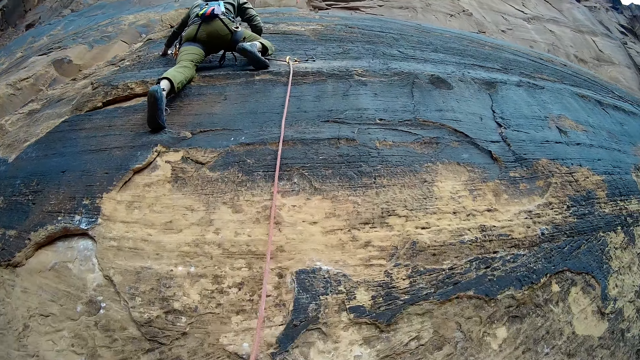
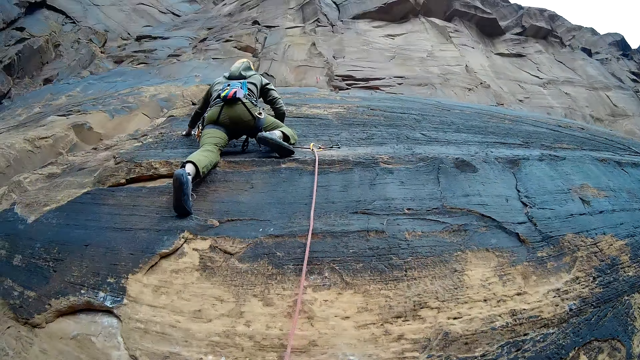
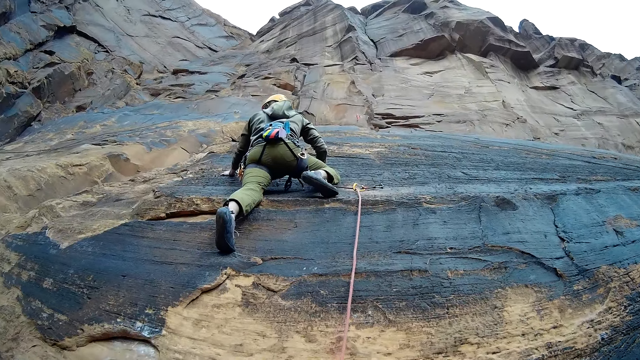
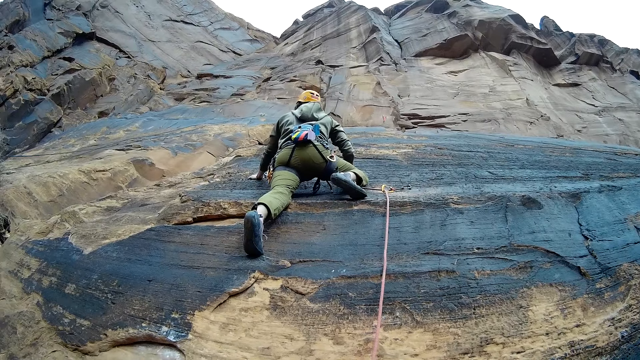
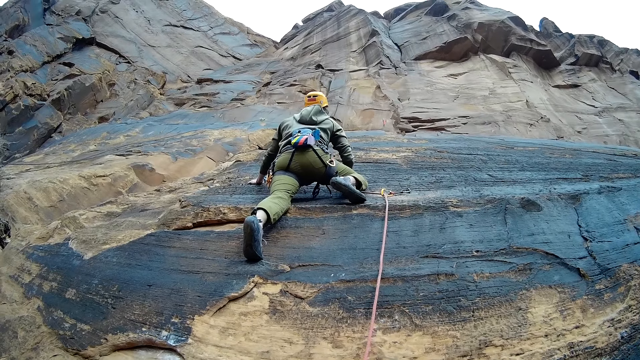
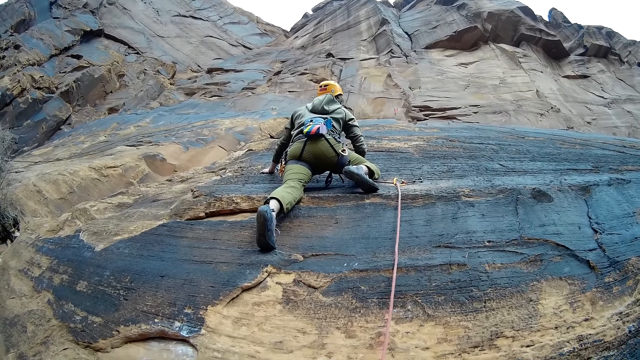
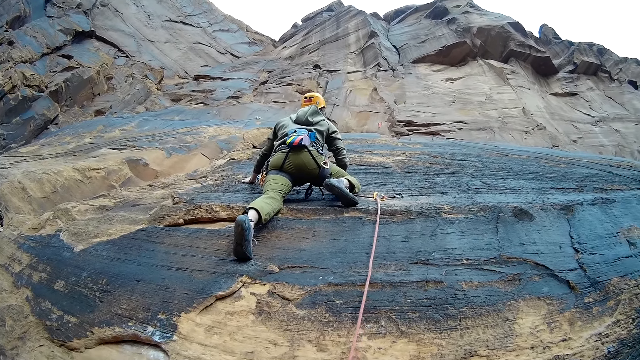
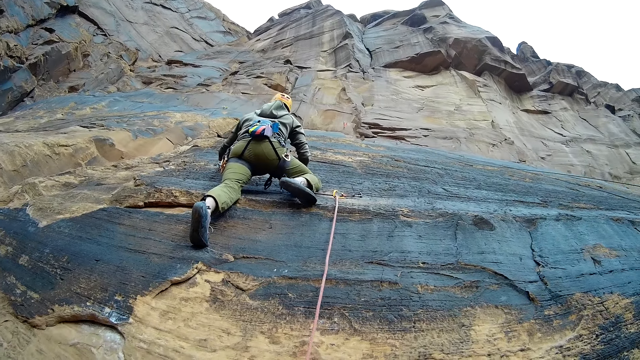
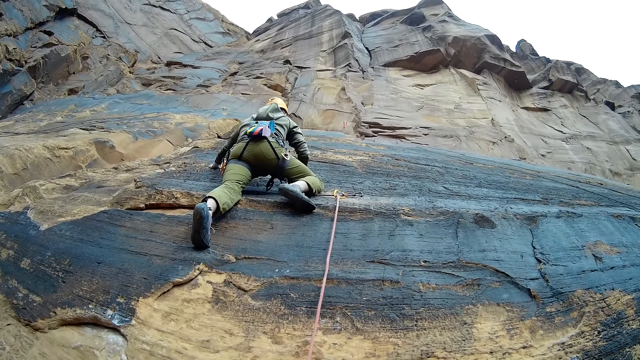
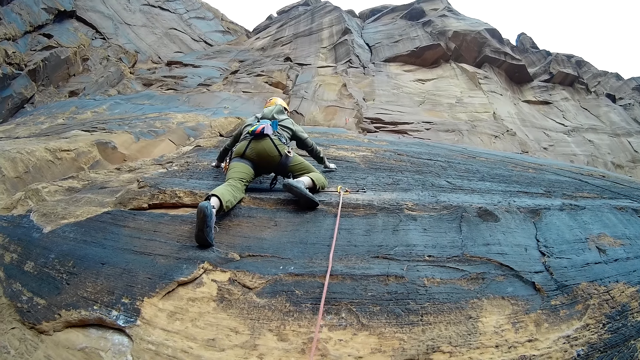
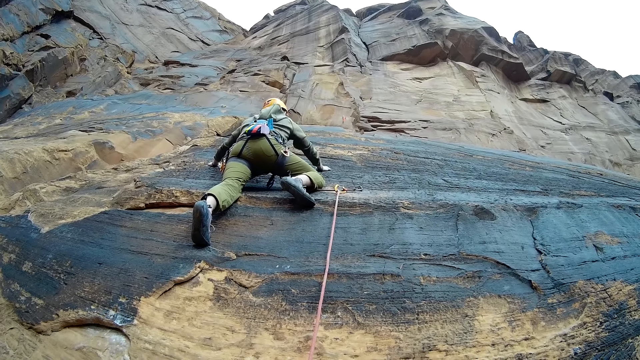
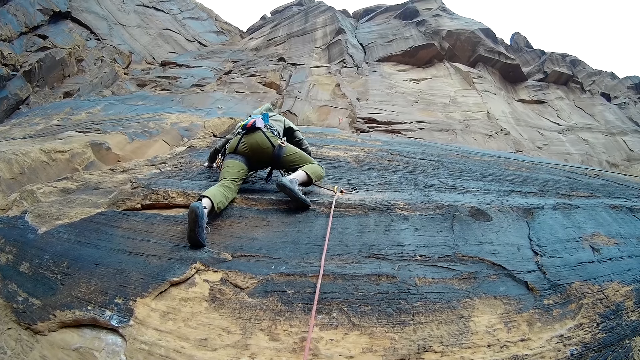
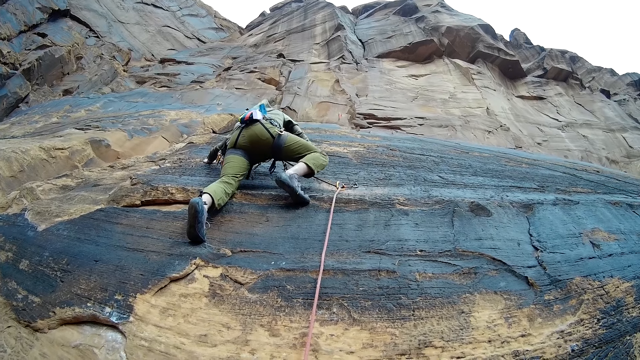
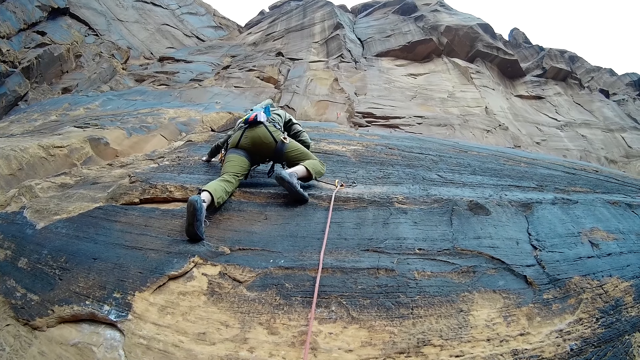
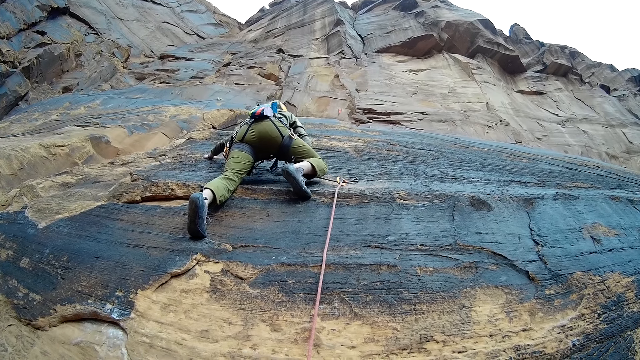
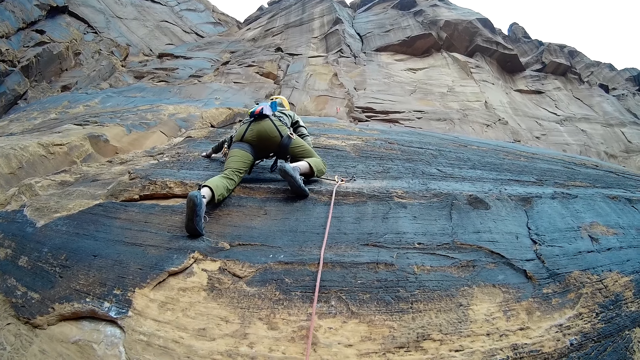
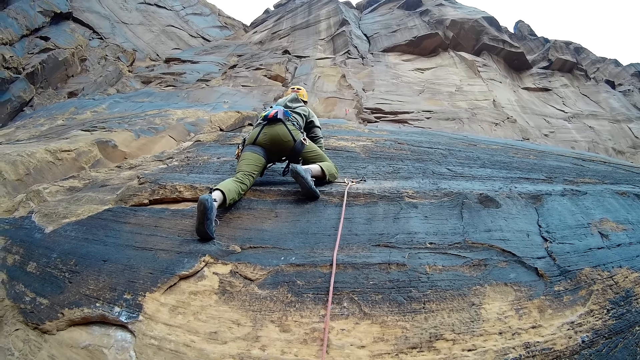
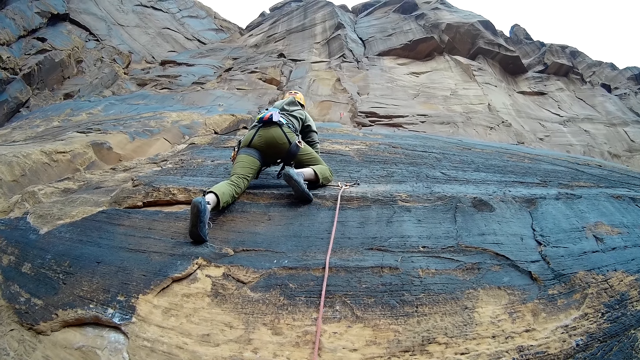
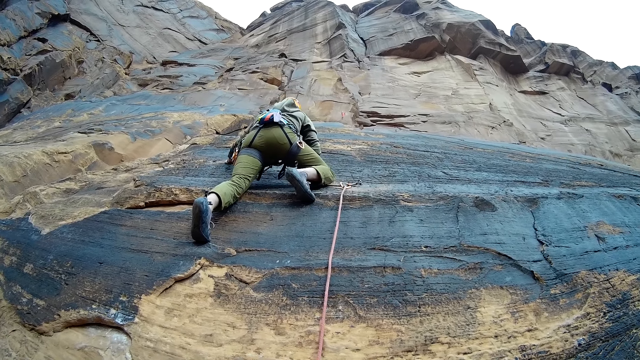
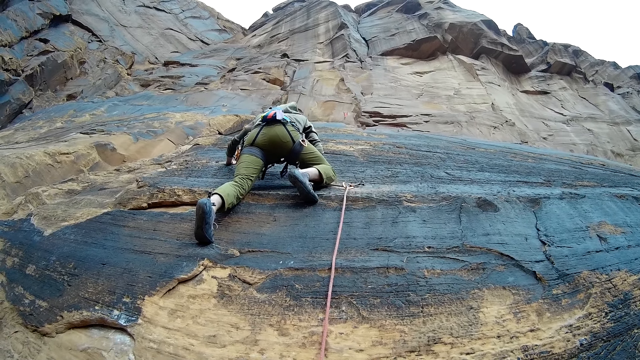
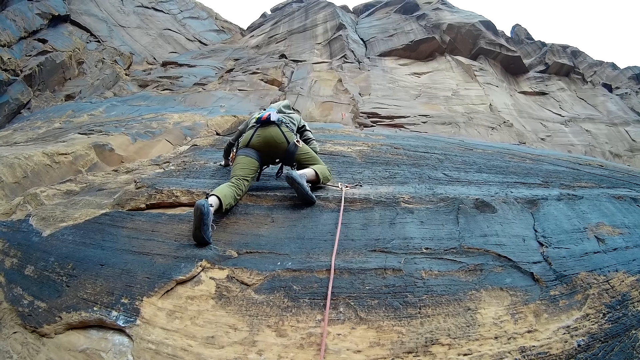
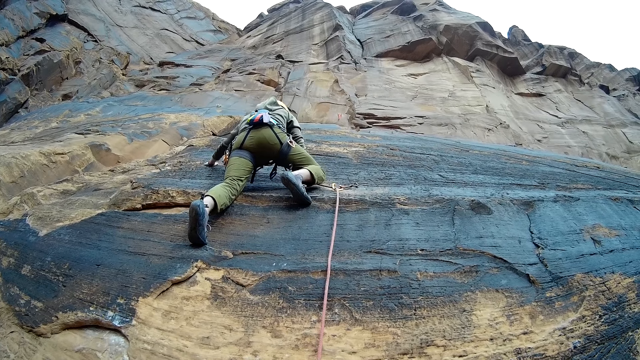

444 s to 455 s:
A man looks around. The man adjusts himself on the rock.

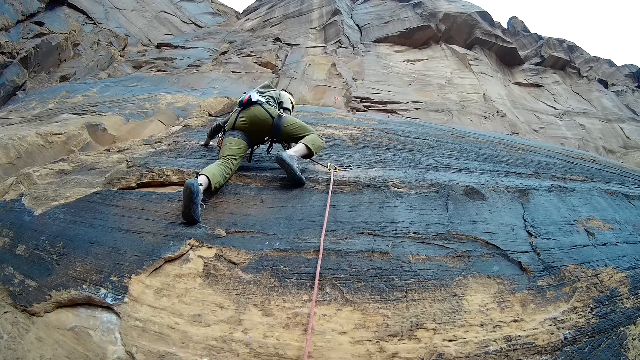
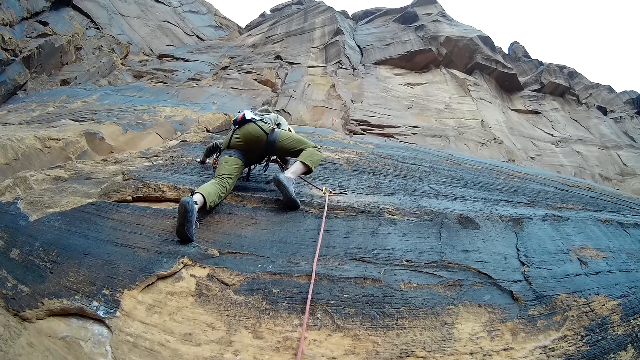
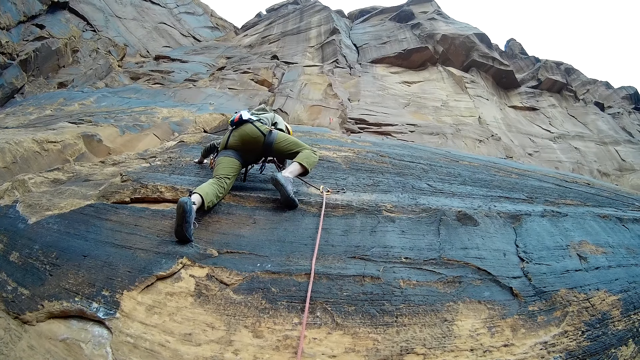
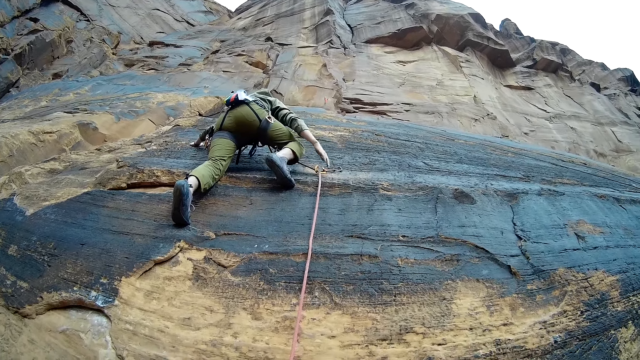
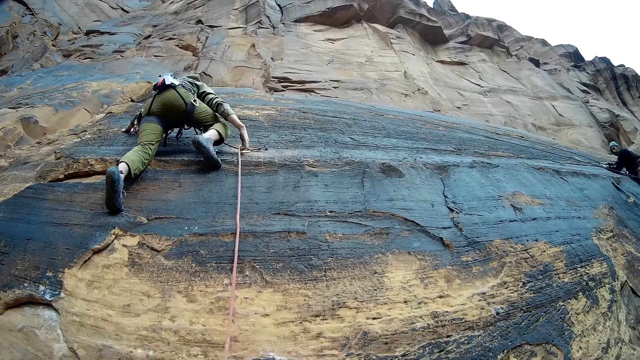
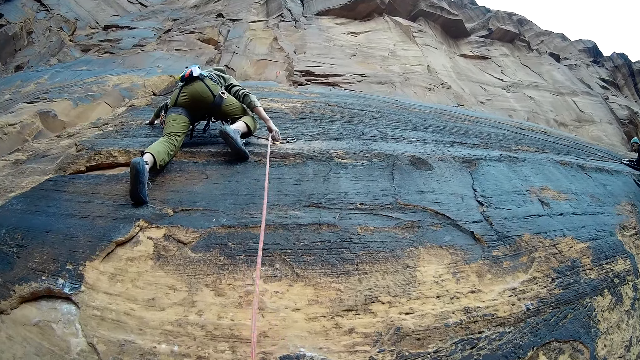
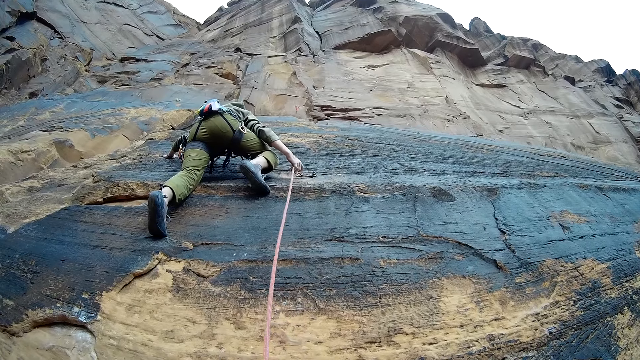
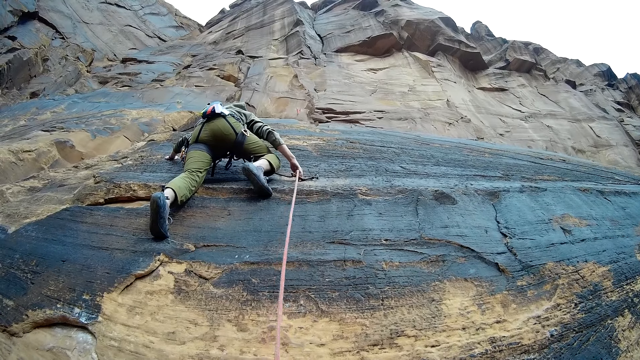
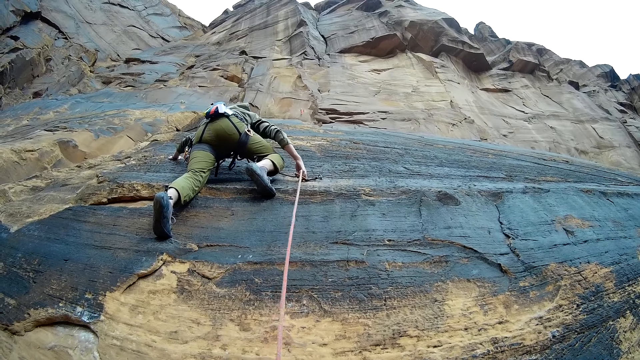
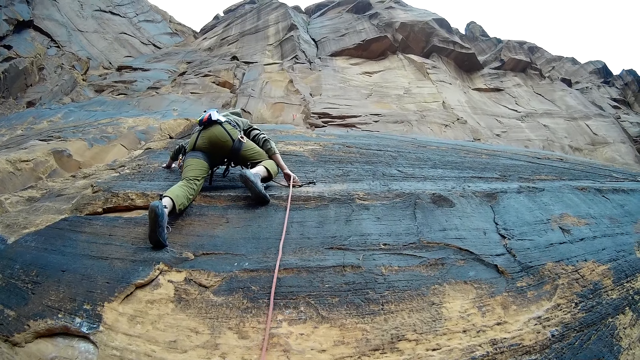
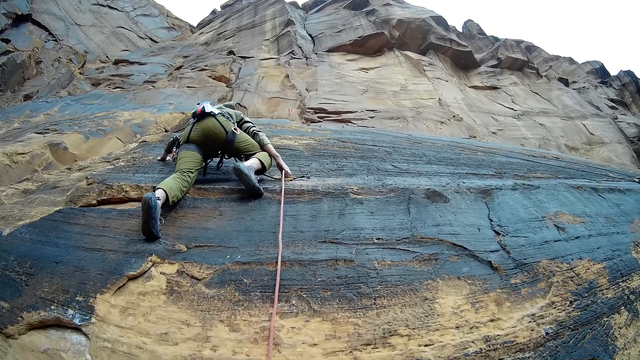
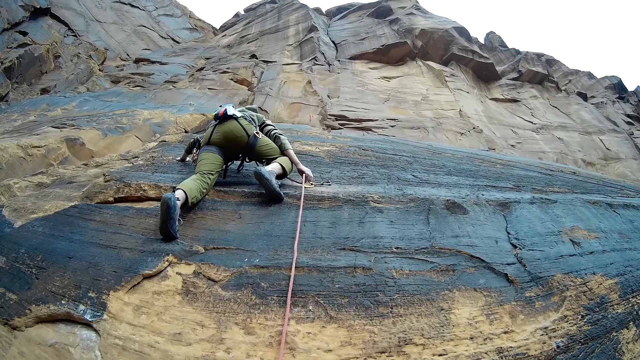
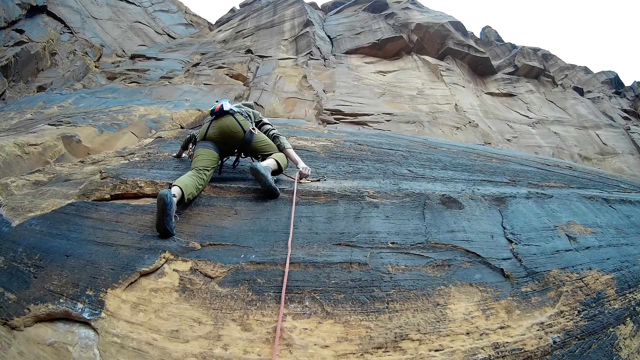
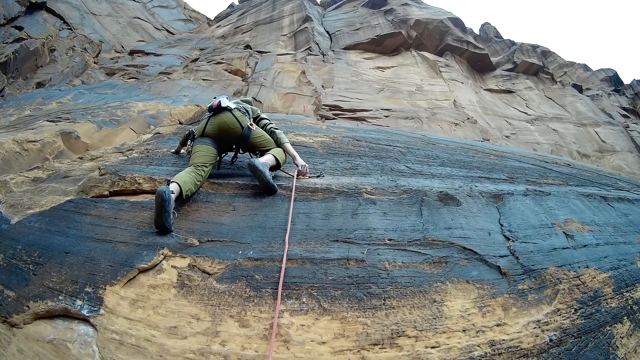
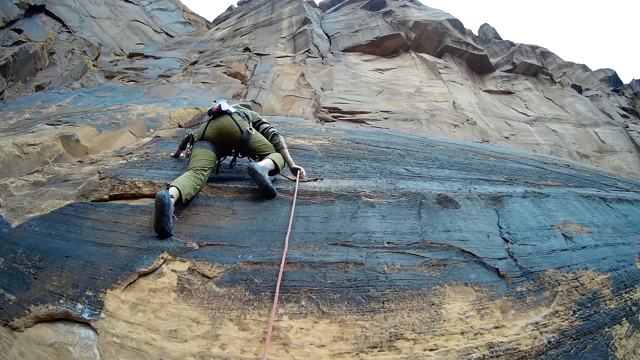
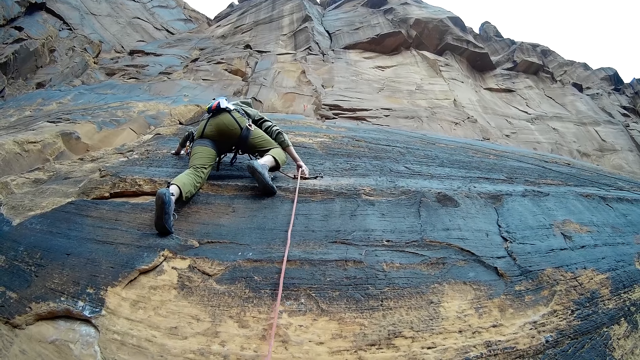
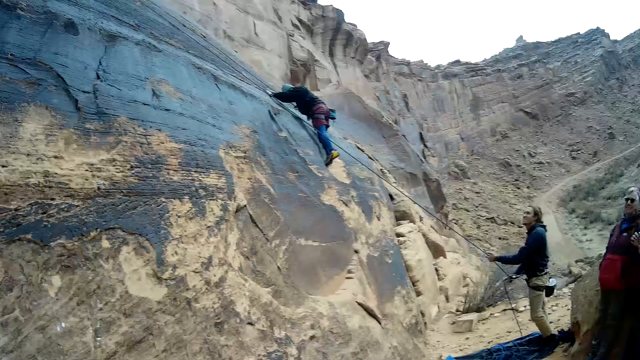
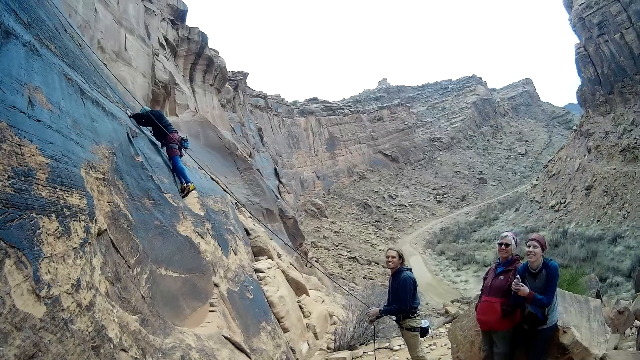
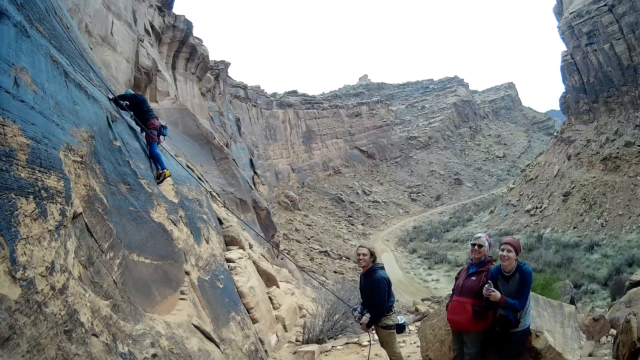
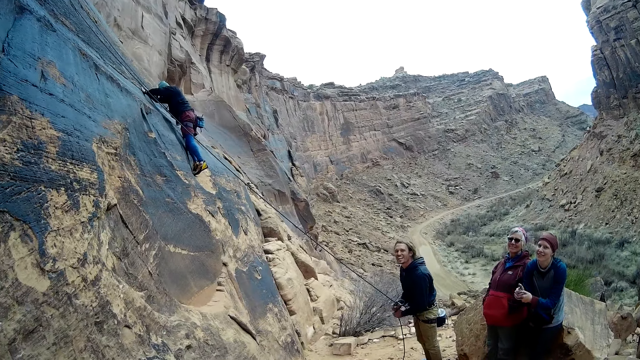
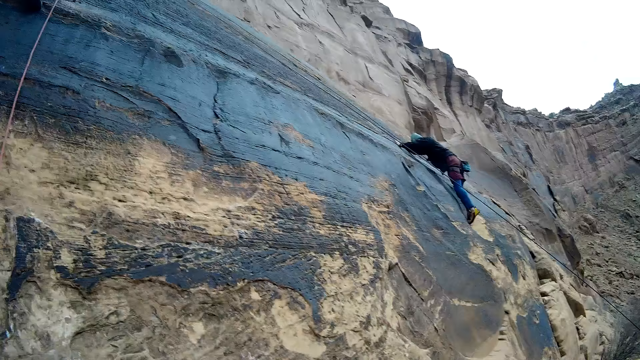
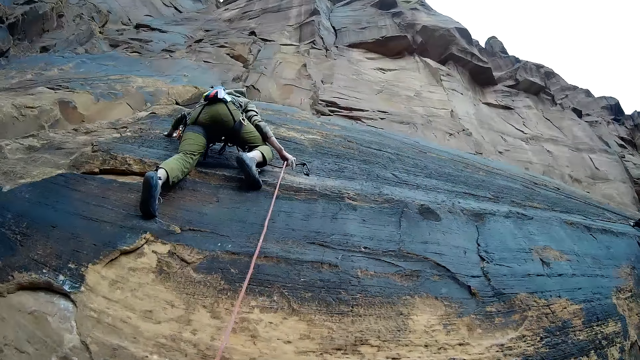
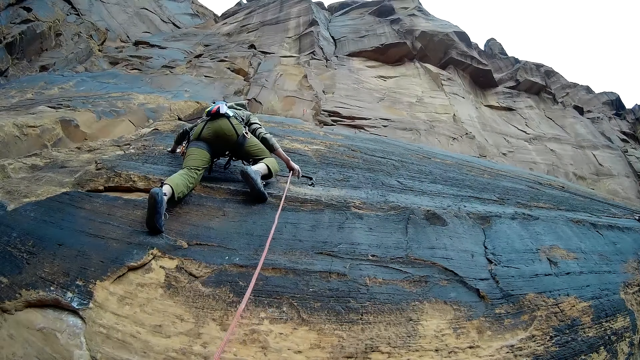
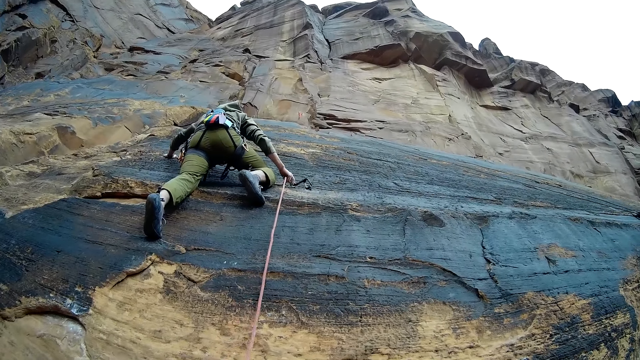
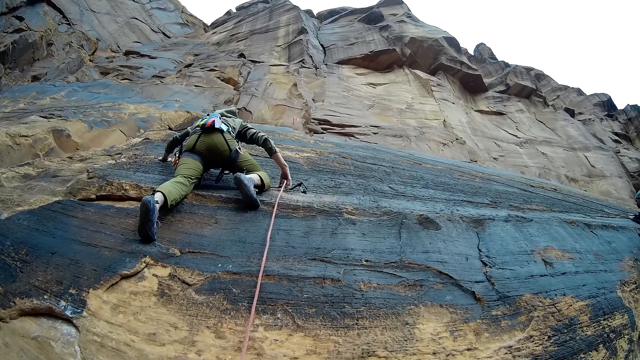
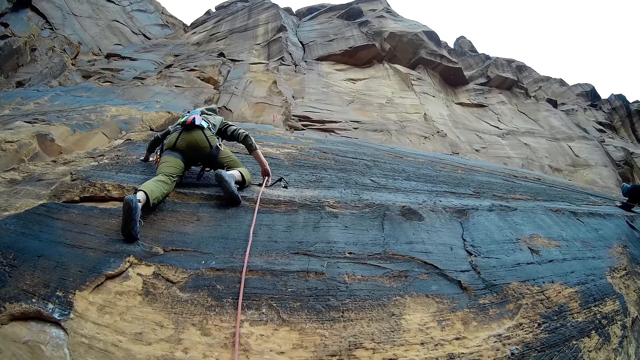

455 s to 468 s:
A man adjusts the rope on the quick draw. The man adjusts the position of the rope on the mountain wall. The camera wearer converses with three people. They look around. They look at three men and a woman. They look towards the first man.
